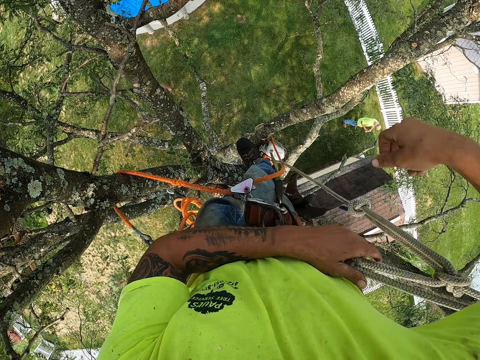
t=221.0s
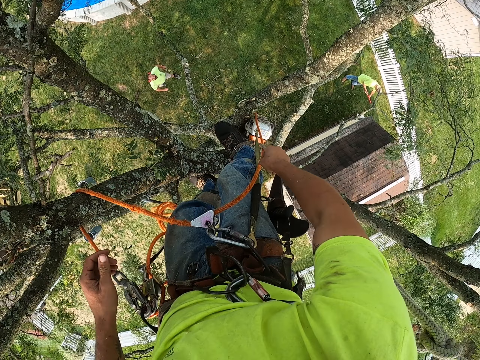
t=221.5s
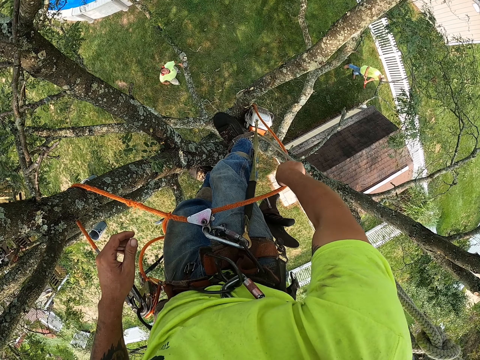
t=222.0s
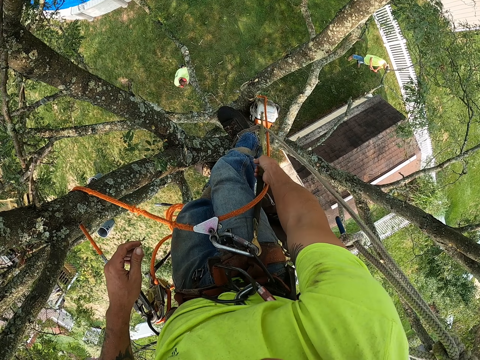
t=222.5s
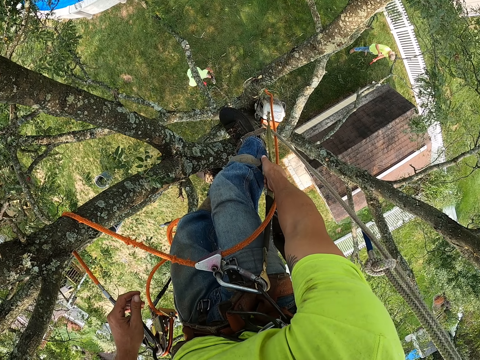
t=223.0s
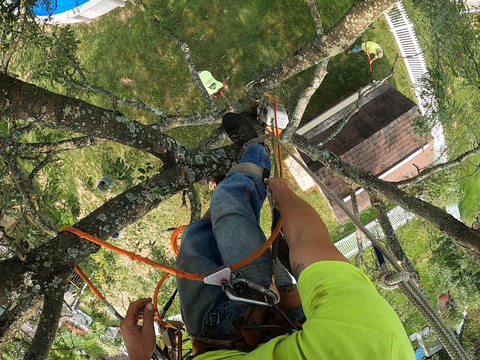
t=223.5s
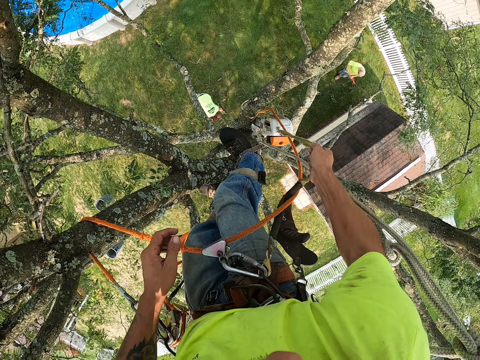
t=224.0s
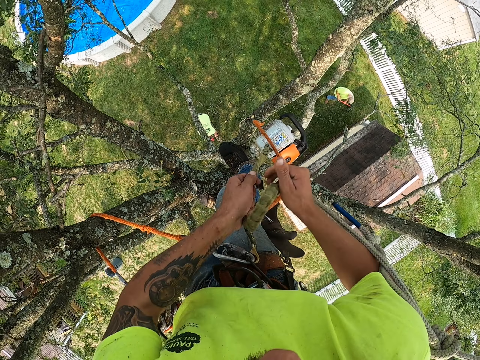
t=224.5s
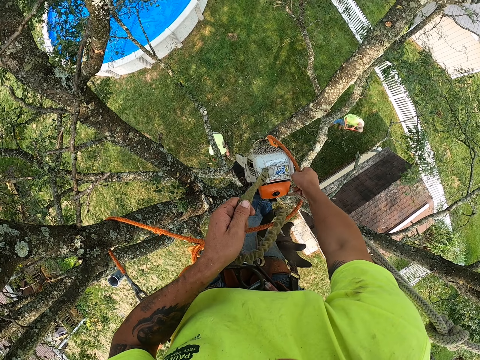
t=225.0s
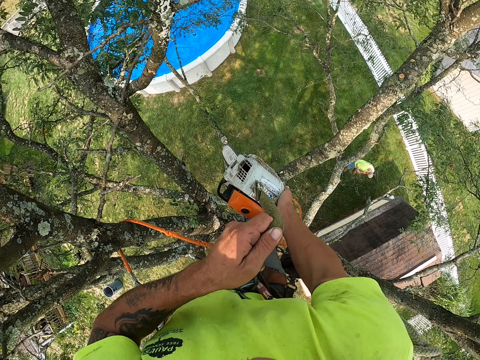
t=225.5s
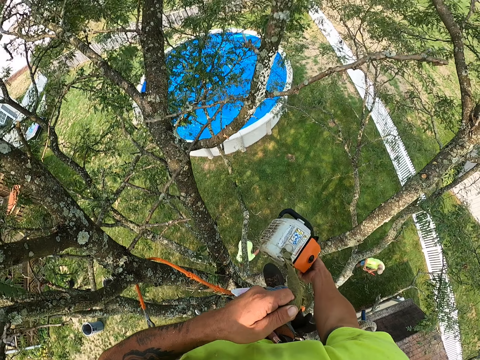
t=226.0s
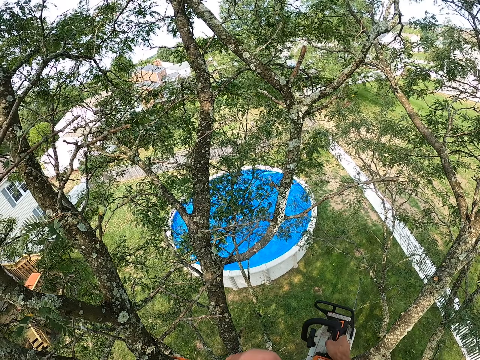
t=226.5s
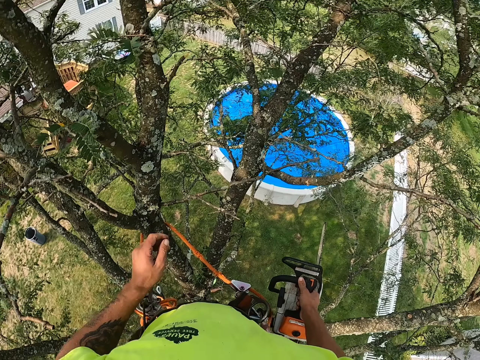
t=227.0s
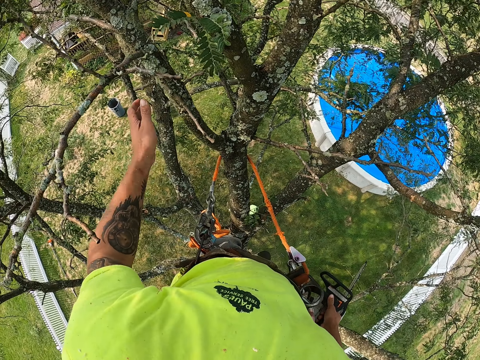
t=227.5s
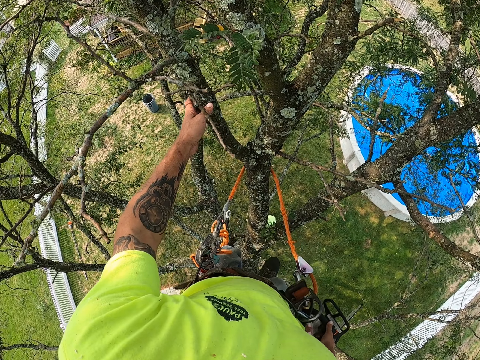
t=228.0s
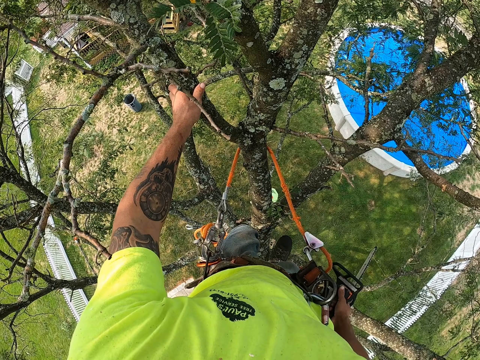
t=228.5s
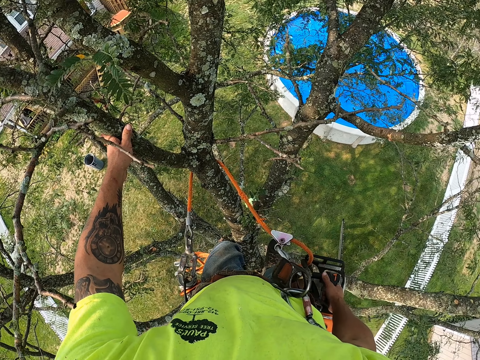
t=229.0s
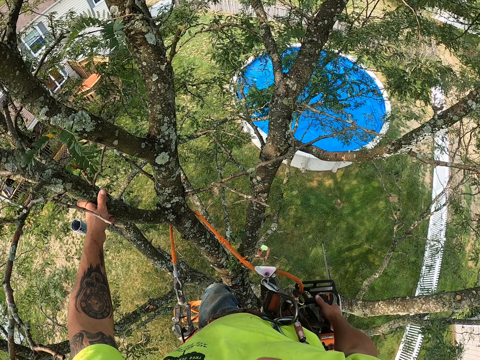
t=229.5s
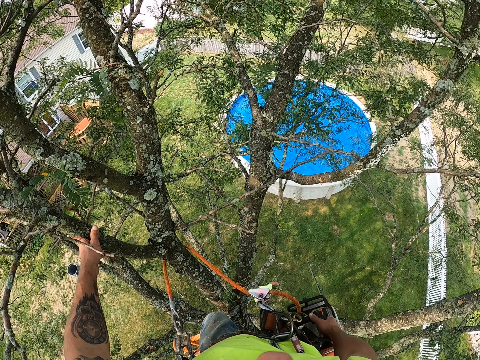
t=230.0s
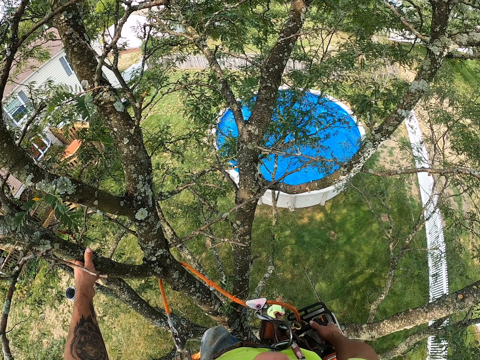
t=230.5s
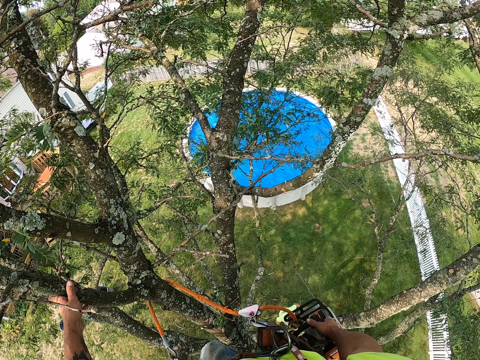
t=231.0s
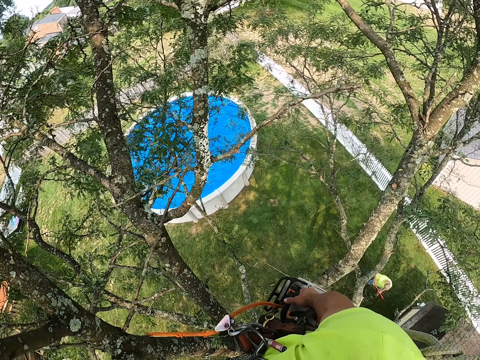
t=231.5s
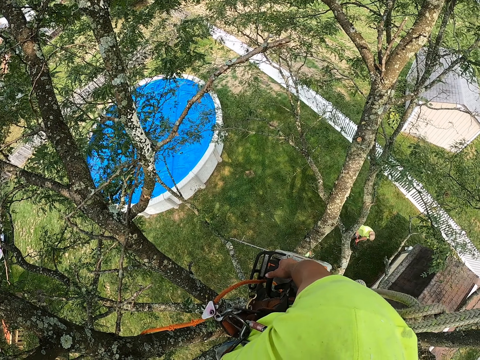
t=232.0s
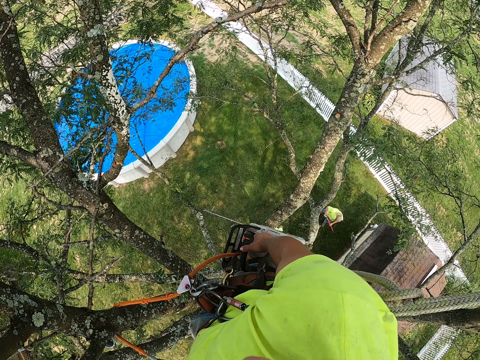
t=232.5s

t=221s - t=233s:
The camera wearer moves the hook on the harness with his right hand. He drags the chainsaw on the rope on the harness with both hands. He moves the hook on the harness with his right hand. He holds the chainsaw with his right hand. He holds a tree branch in the tree with his left hand. He looks around.

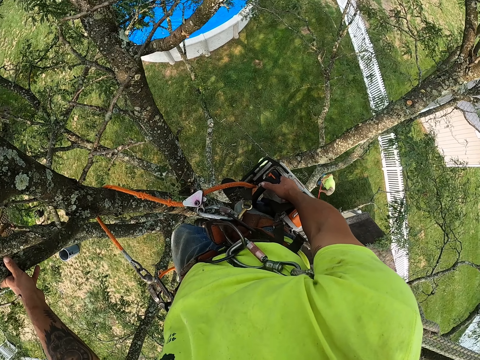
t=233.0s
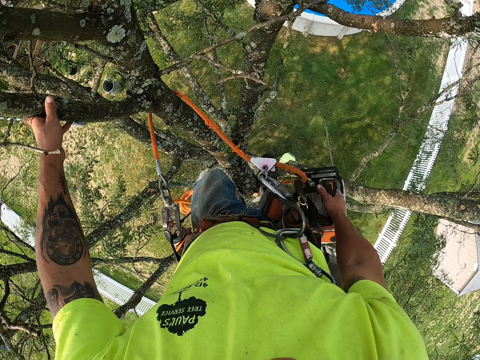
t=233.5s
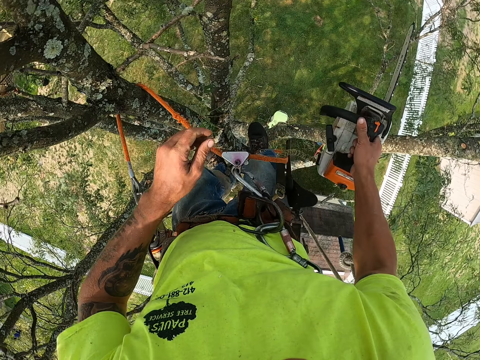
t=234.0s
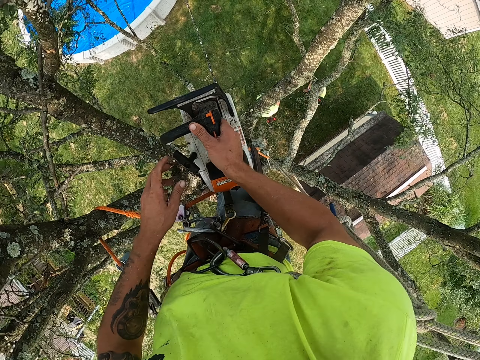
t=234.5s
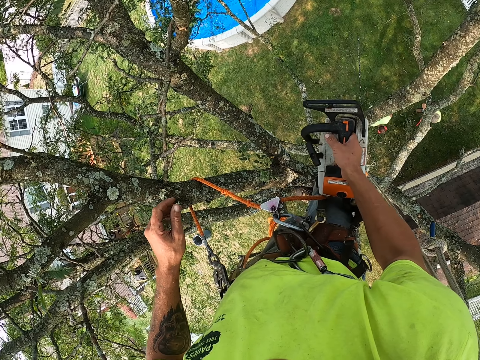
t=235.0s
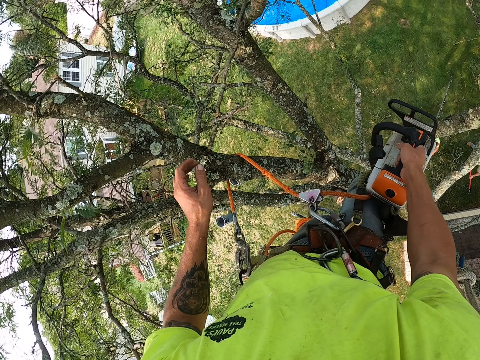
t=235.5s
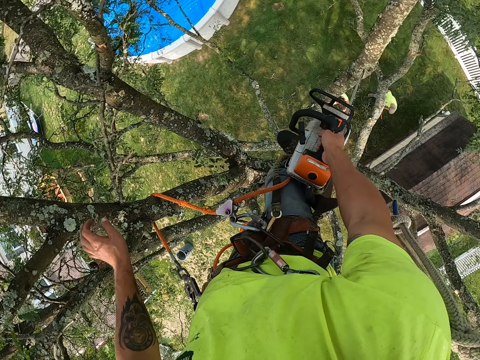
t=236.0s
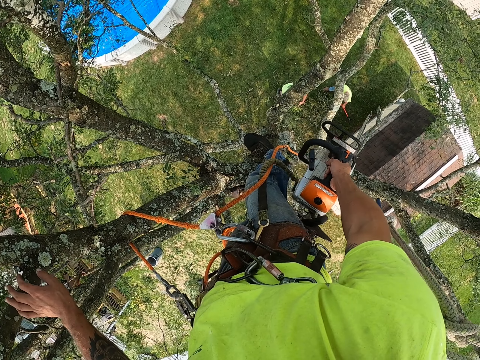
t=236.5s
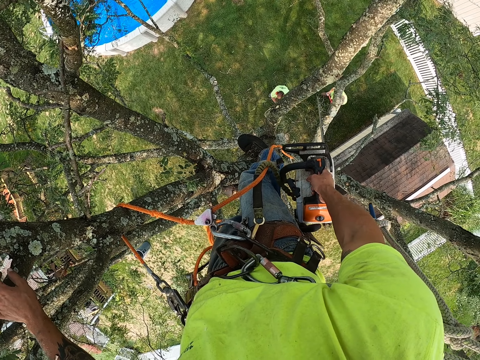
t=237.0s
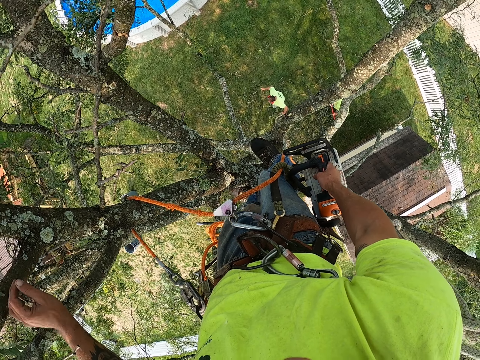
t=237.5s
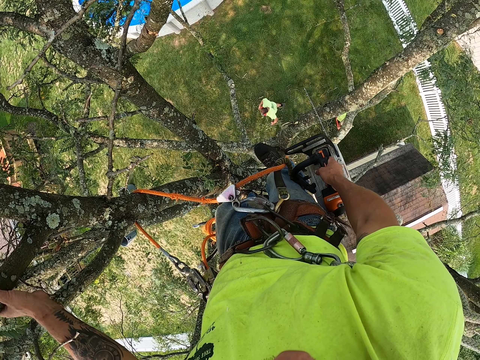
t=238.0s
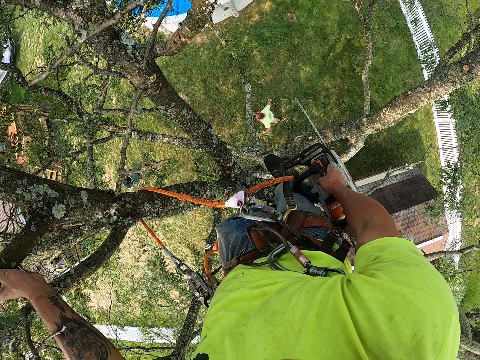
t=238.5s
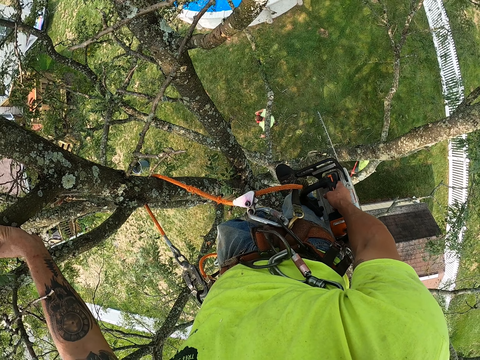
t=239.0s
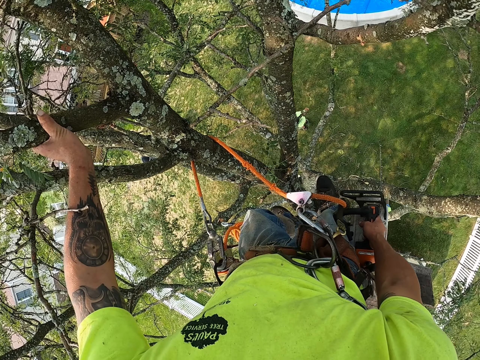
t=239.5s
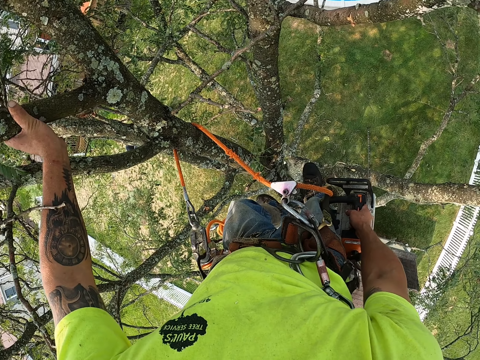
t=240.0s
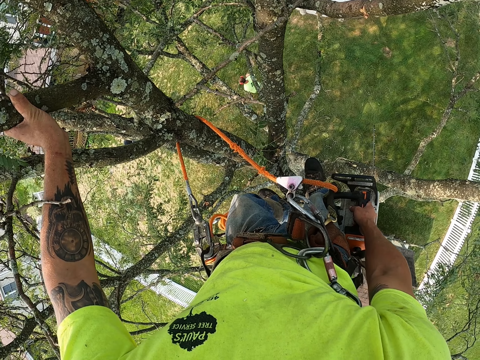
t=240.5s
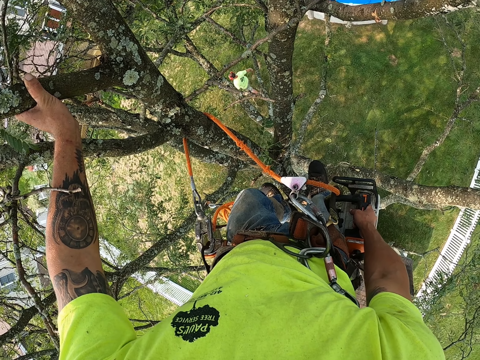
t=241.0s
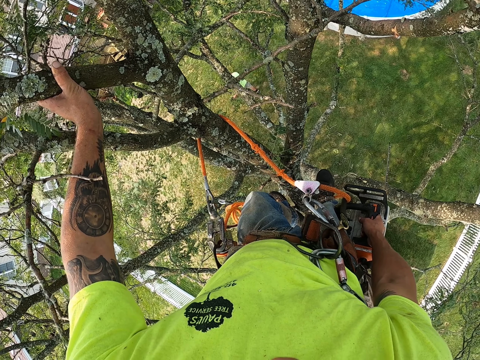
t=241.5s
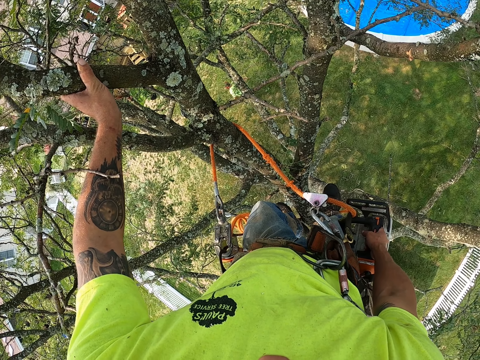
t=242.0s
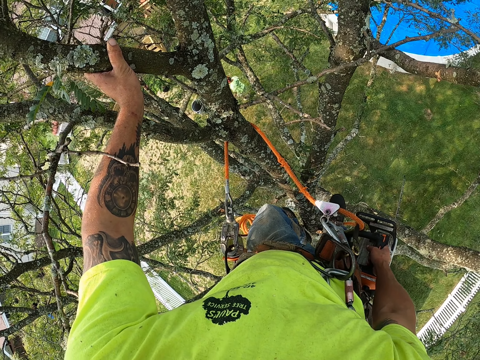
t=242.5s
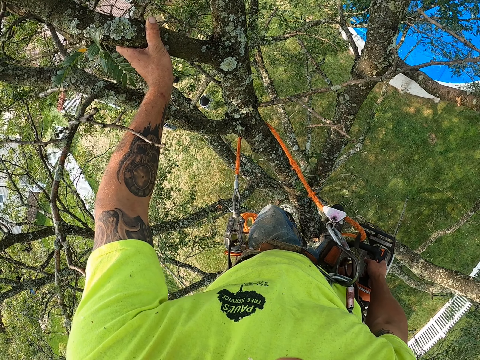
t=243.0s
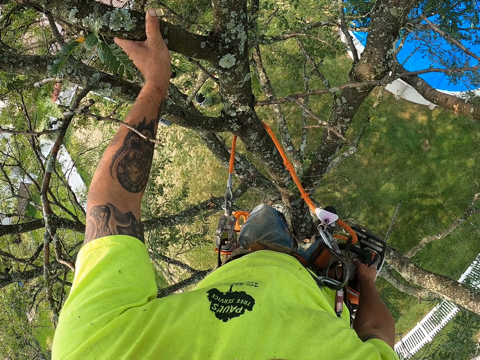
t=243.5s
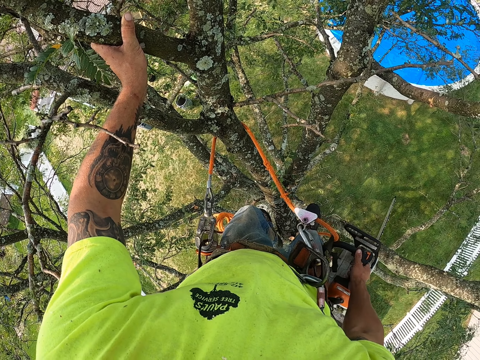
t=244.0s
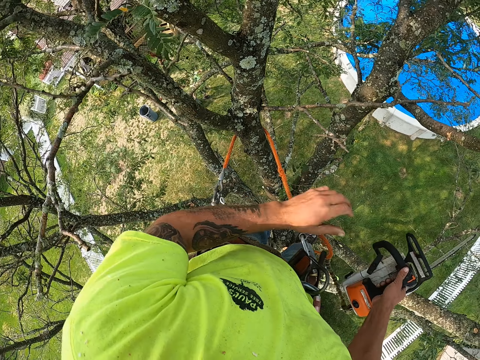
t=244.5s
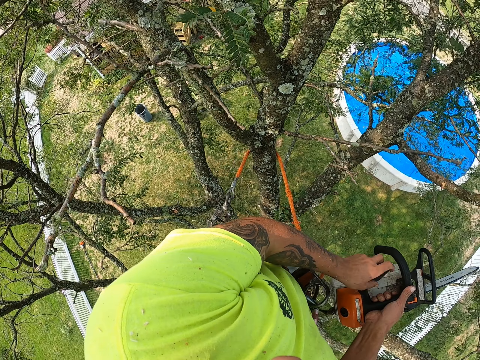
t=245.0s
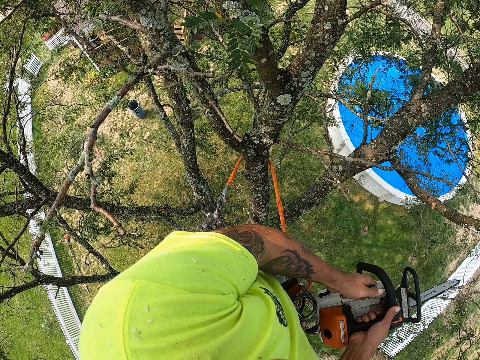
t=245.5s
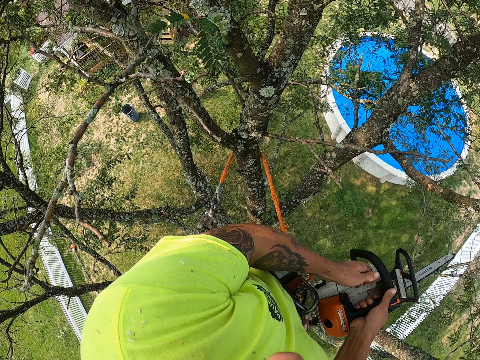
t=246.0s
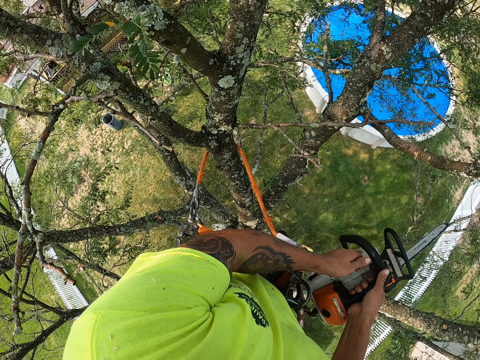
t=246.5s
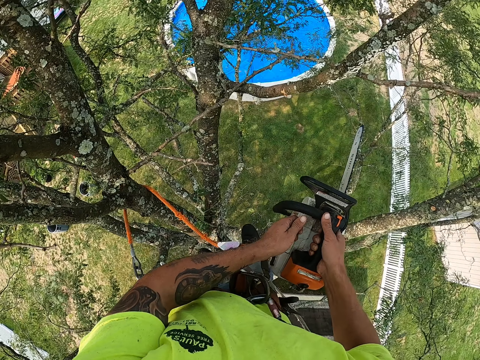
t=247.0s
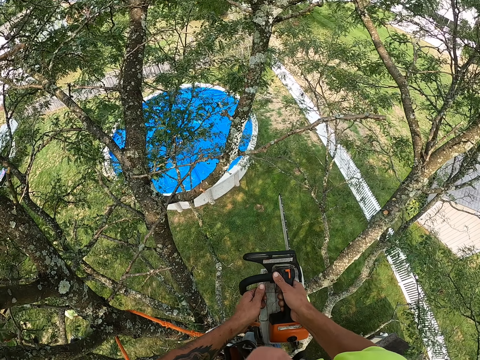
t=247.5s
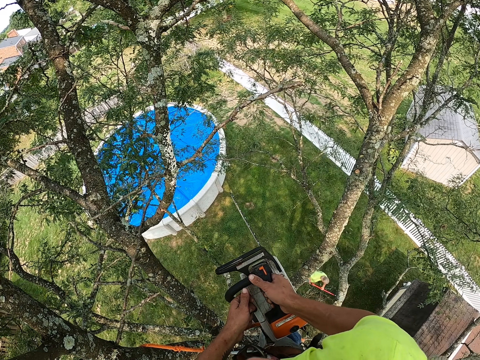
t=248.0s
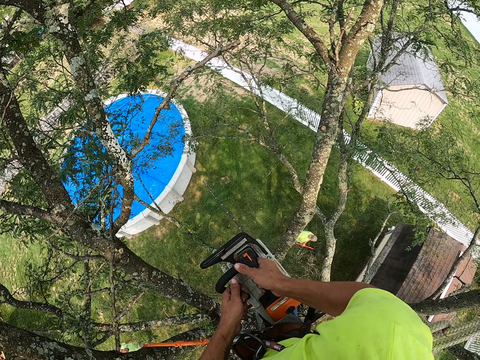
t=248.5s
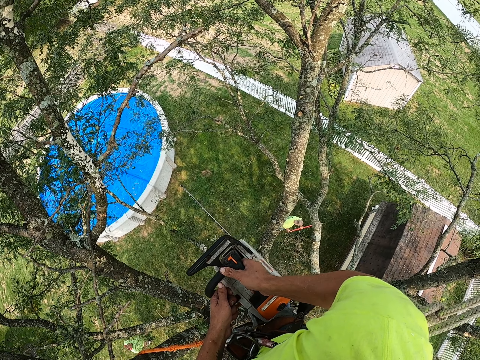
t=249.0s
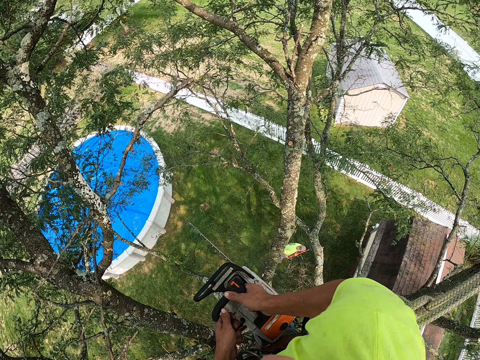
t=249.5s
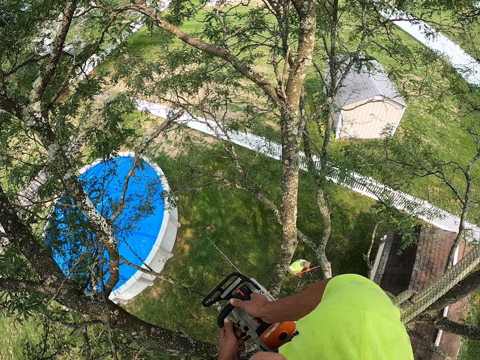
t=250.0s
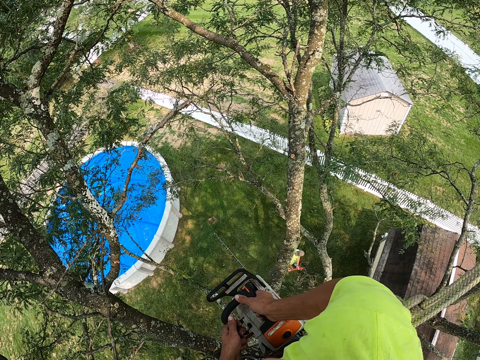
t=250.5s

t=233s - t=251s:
The camera wearer holds the chainsaw with both hands. He holds a tree branch in the tree with his left hand. He holds the chainsaw with both hands. He turns on the chainsaw. A man gathers dirt on the floor with a rake with both hands.
